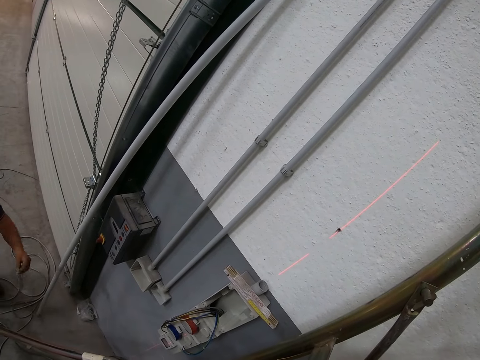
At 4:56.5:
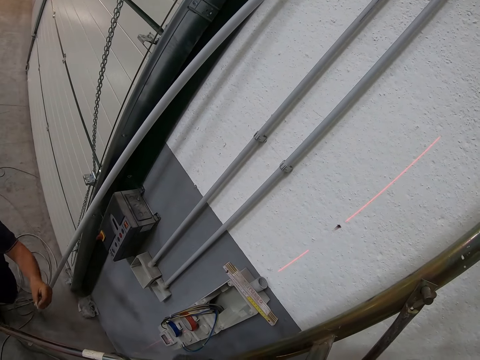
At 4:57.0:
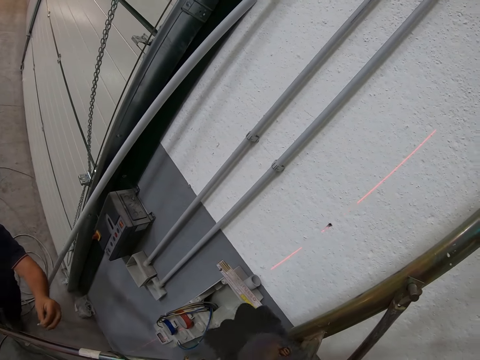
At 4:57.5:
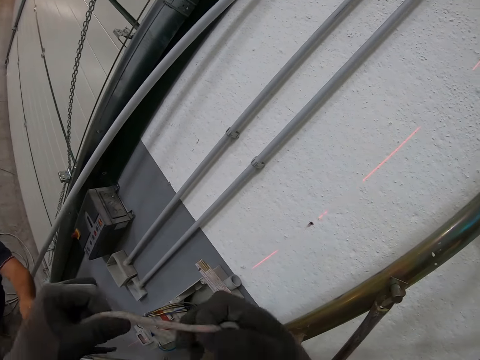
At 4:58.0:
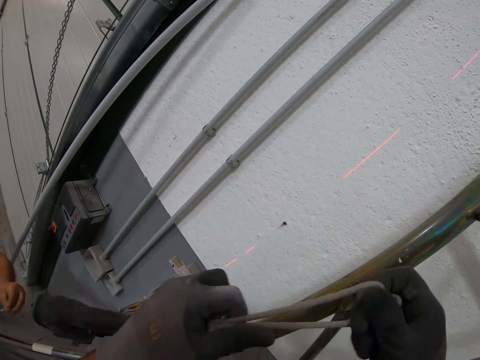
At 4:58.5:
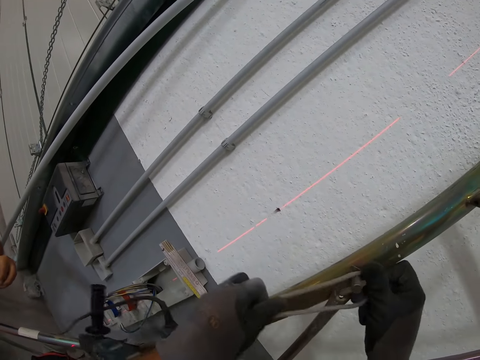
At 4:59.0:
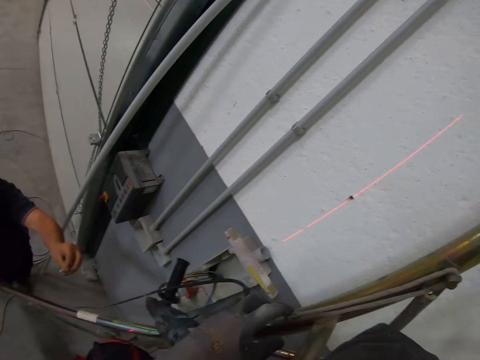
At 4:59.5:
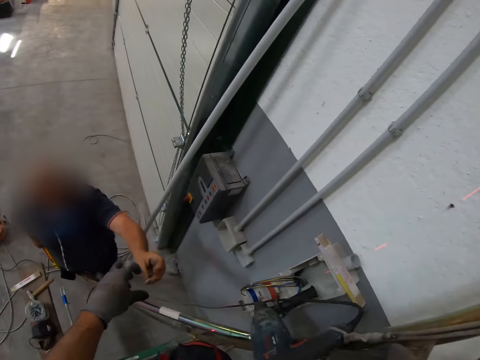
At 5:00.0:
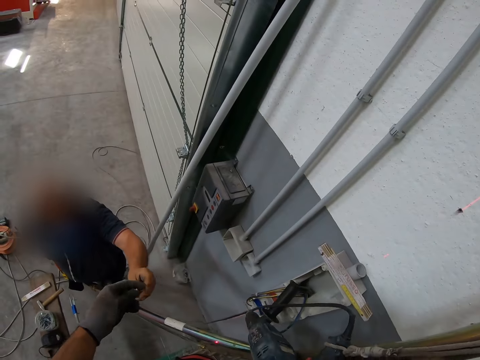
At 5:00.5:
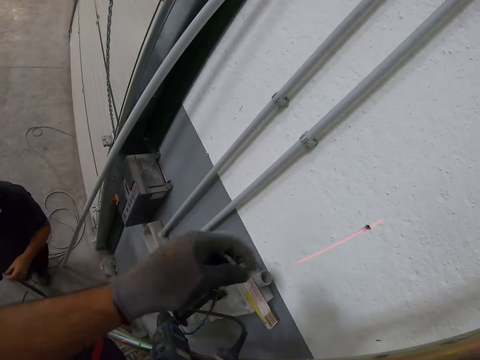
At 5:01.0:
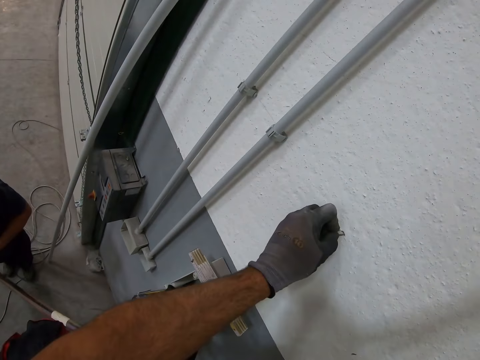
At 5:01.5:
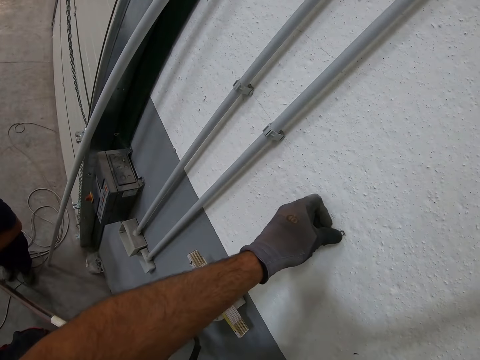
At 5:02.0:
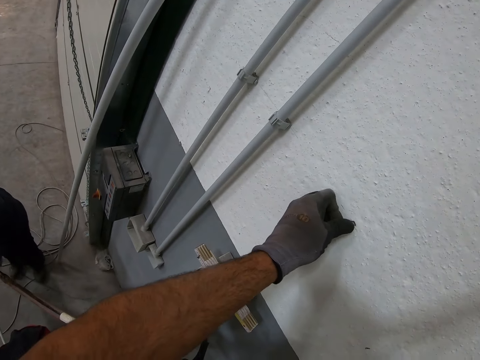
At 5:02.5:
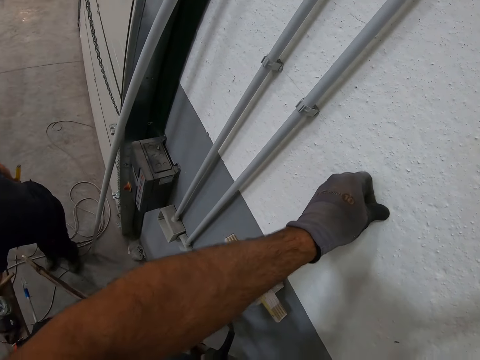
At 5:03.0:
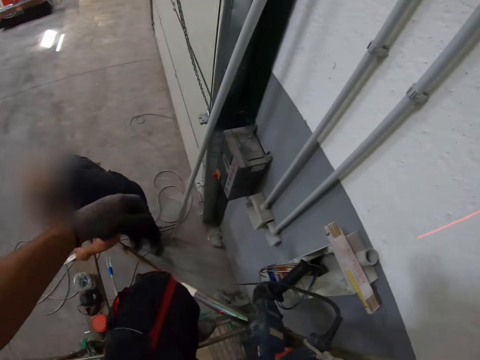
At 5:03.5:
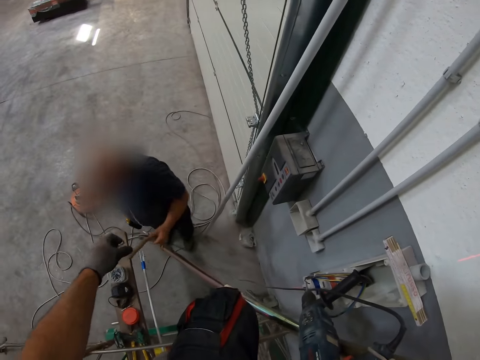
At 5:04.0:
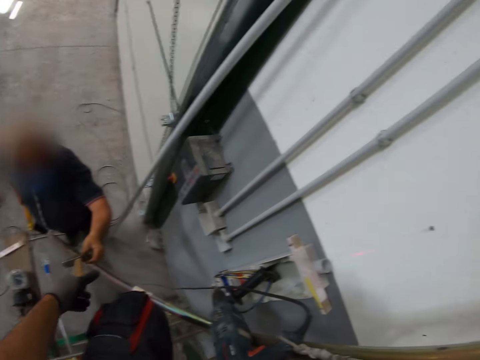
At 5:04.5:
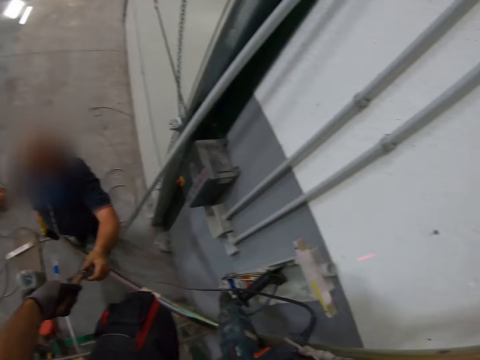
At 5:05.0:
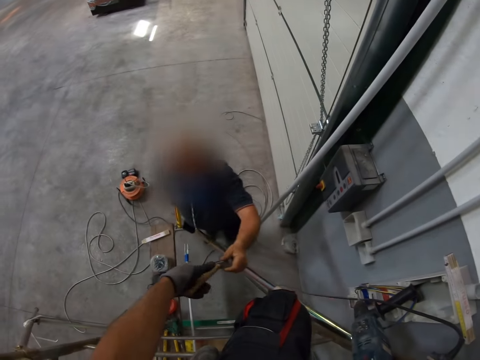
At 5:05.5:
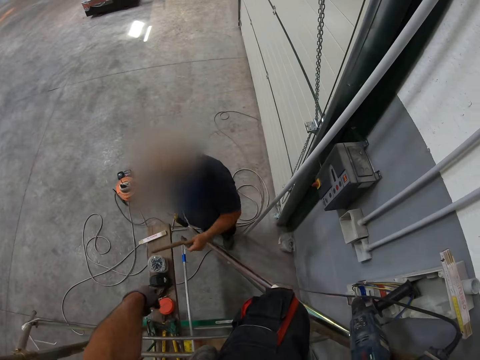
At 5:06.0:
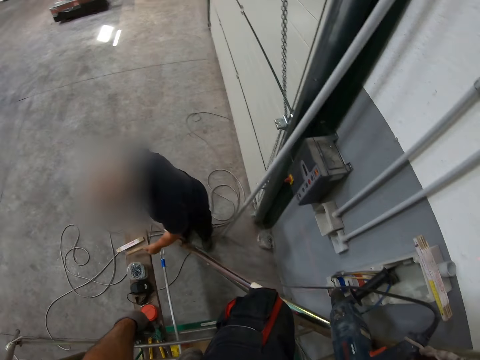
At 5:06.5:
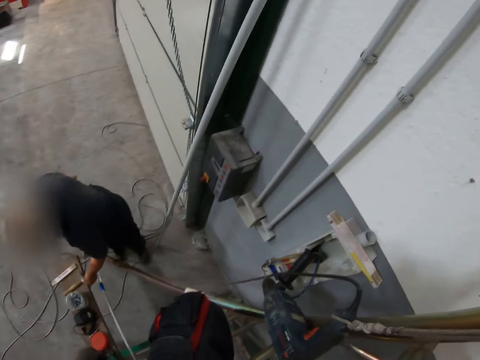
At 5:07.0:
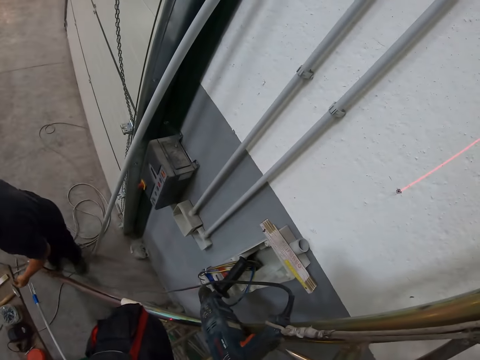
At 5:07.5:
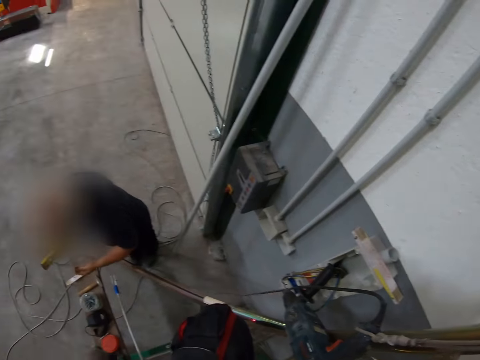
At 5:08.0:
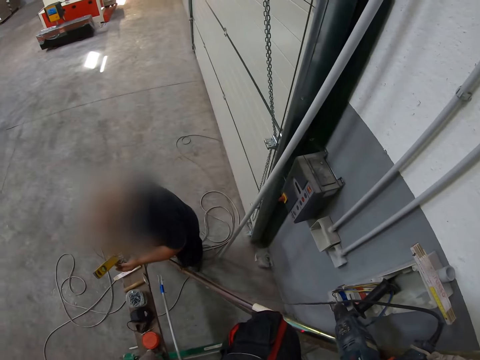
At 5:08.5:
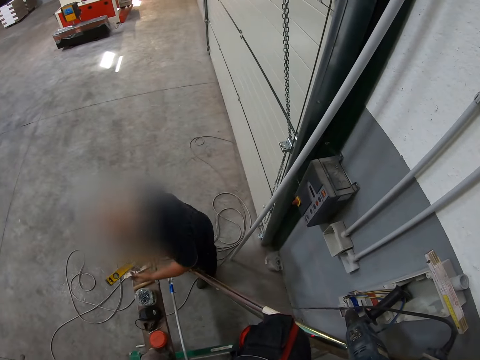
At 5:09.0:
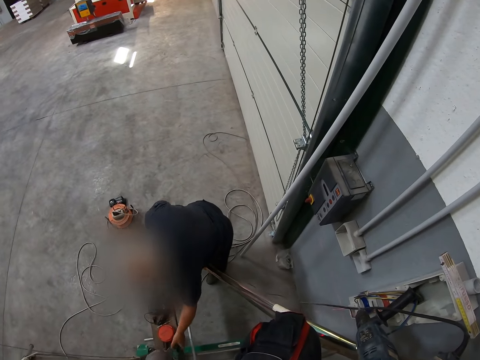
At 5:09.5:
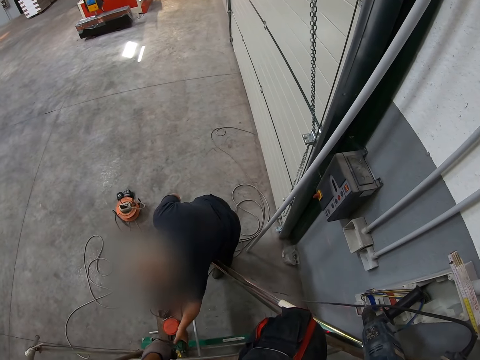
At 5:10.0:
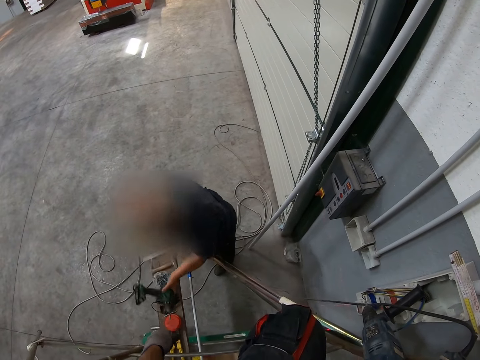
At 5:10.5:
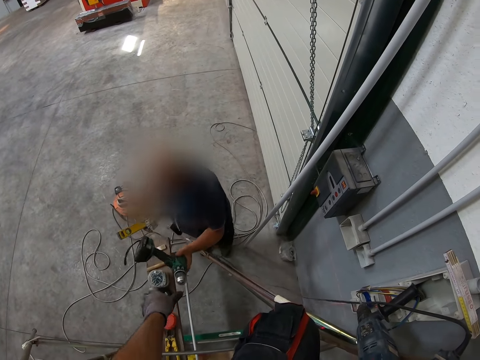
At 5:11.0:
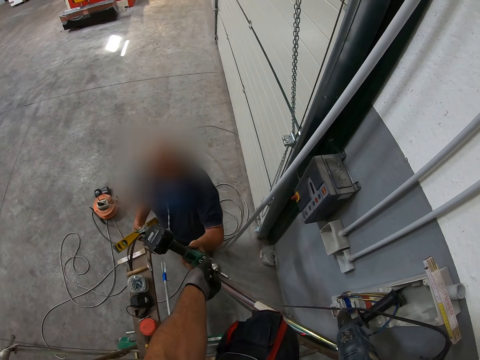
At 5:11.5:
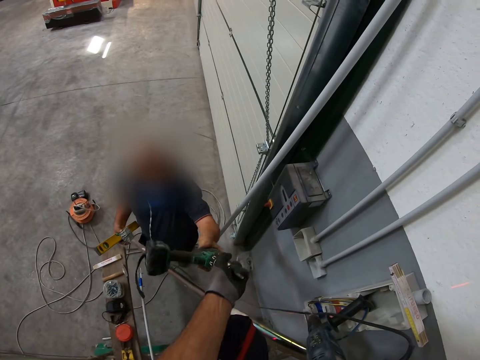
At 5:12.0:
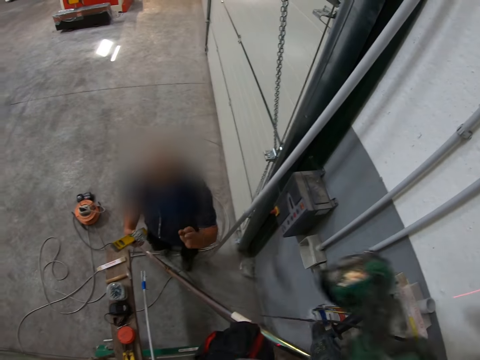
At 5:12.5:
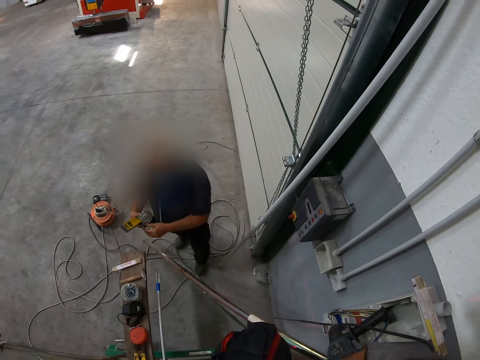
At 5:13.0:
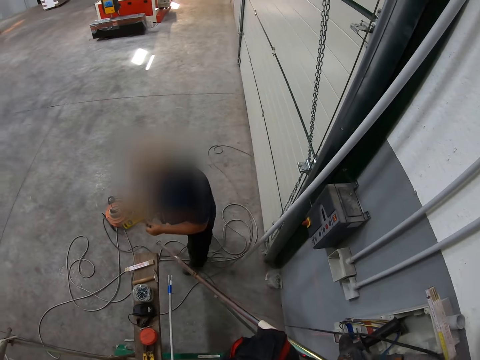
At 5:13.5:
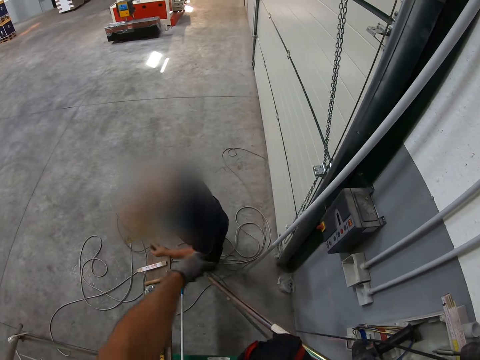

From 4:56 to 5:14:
The camera wearer hangs a wrench drill cable on a bolt of the ladder. A man passes something to the camera wearer. The camera wearer puts something in the hole. The man passes a mallet hammer to the camera wearer. The man places the hammer on a bench and looks at the water gauge. The man lifts an impact wrench from the bench and passes the impact wrench to the camera wearer. The camera wearer lifts the impact wrench.

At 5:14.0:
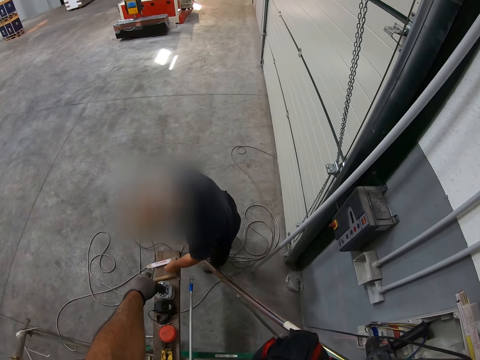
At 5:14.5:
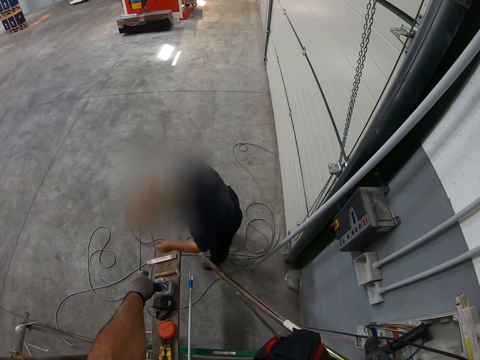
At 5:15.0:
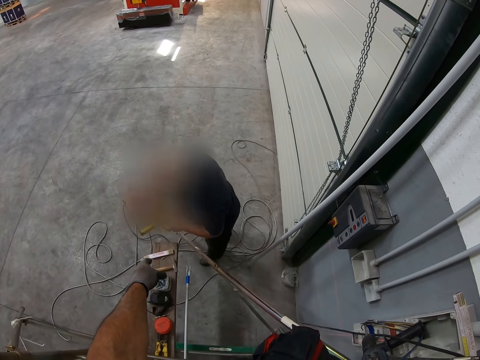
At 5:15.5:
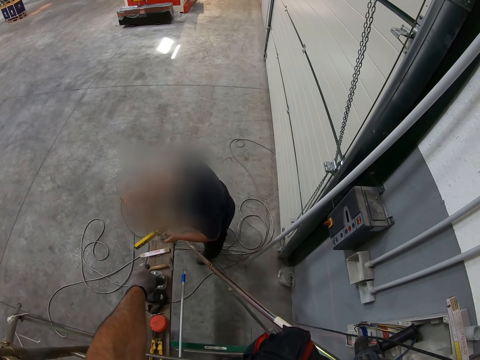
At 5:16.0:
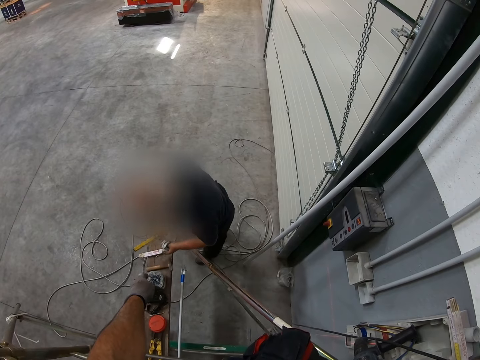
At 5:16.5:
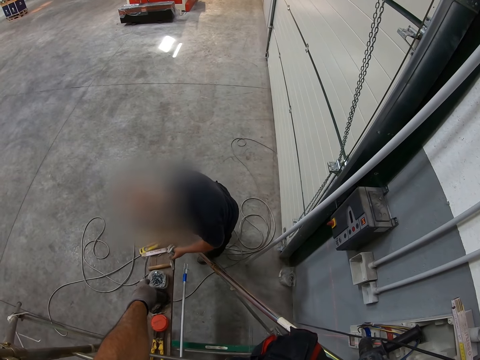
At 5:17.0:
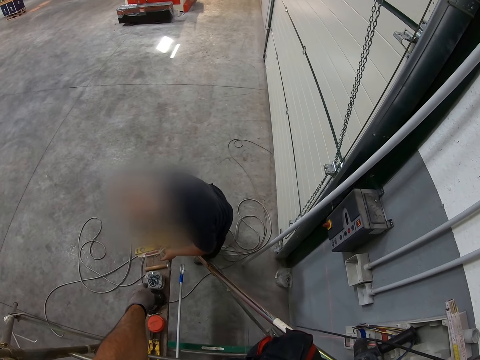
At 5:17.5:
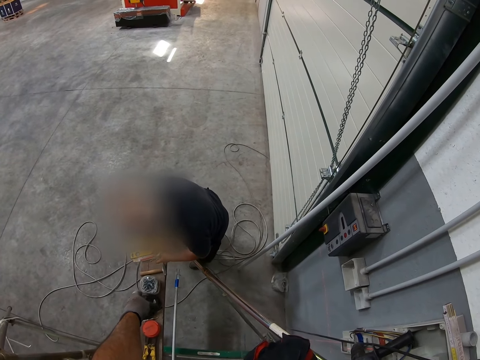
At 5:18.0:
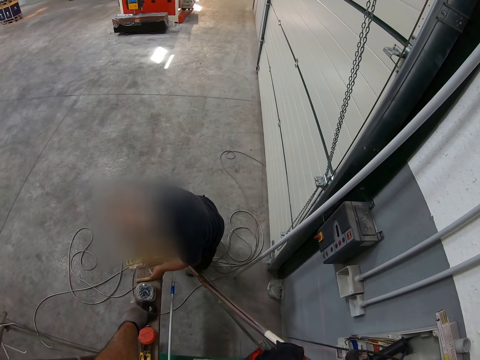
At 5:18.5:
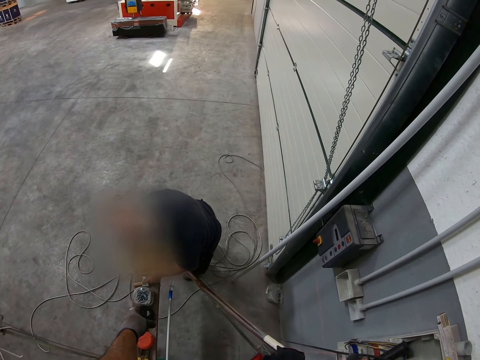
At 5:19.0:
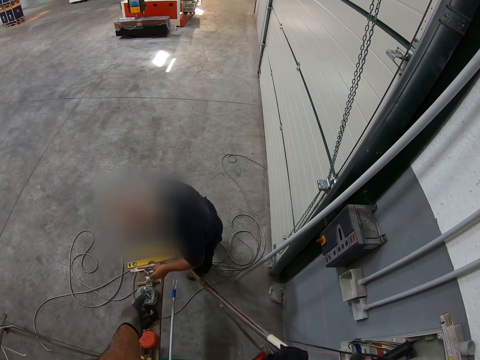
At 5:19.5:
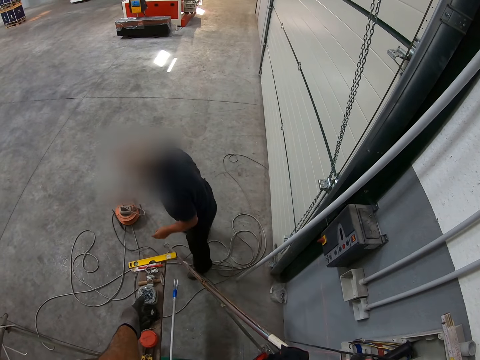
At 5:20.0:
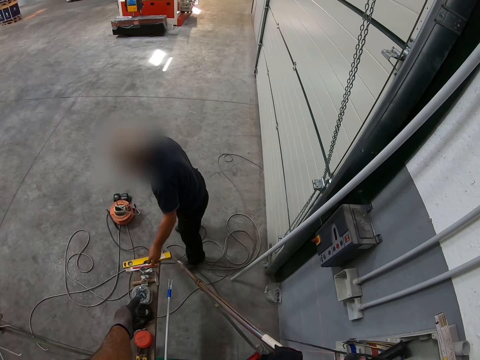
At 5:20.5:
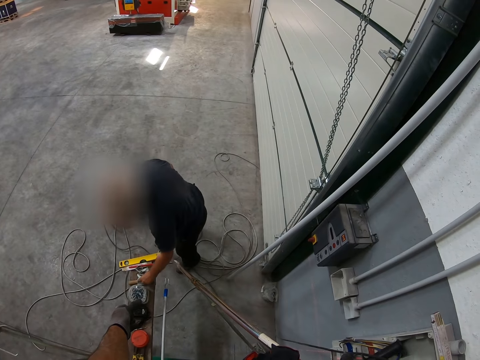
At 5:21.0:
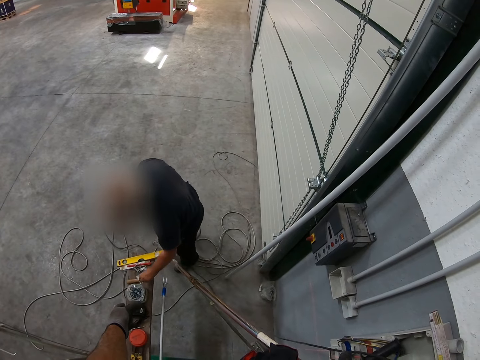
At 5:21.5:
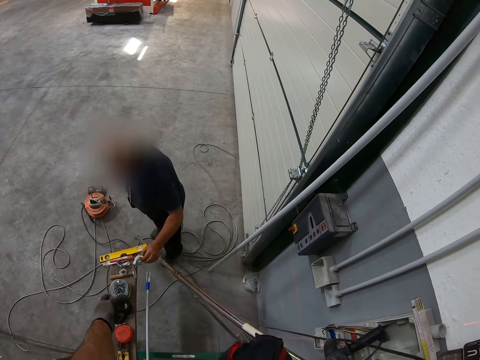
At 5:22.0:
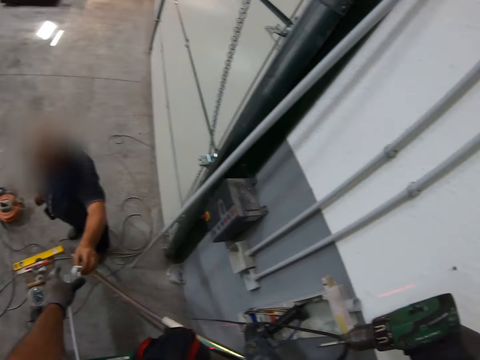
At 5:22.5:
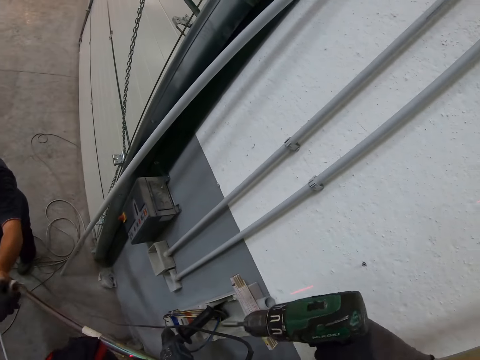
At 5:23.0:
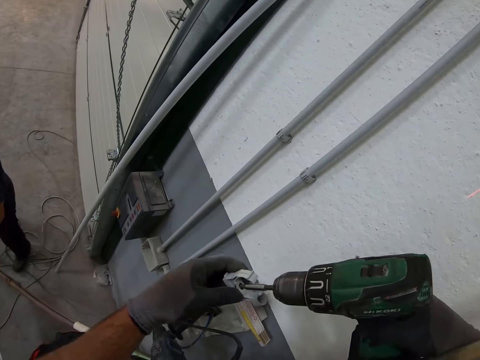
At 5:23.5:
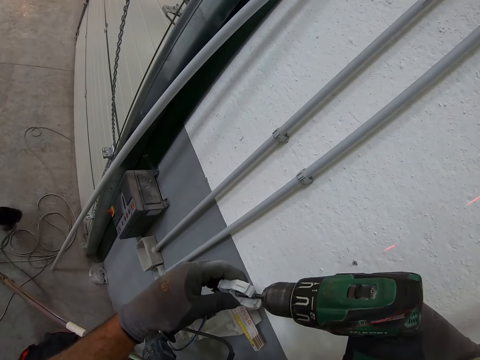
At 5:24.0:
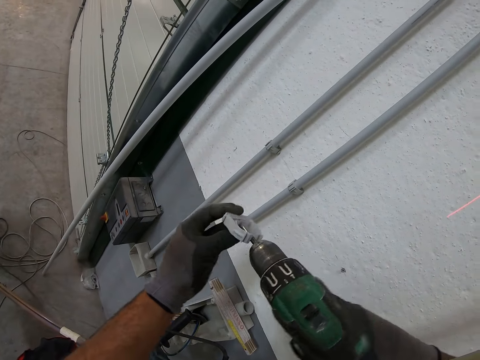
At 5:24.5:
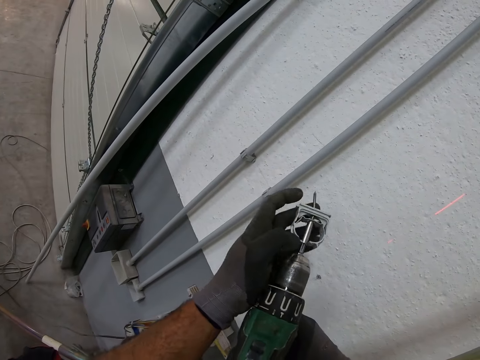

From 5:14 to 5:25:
The camera wearer points at the bench or hook. A man places something on the bench. The man places the water gauge on the bench, drops the pipe holders on the table, lifts a pipe holder from the bench, and passes the pipe holder to the camera wearer. The camera wearer fits the impact wrench on the pipe holder.
